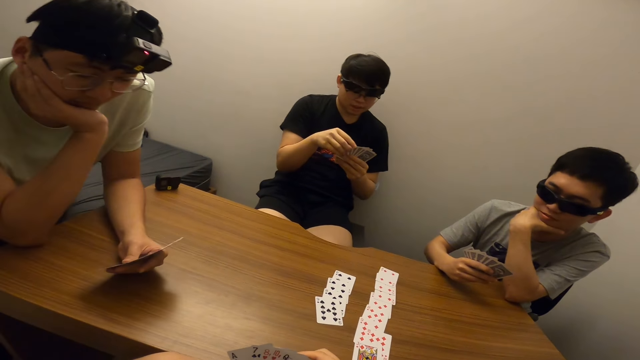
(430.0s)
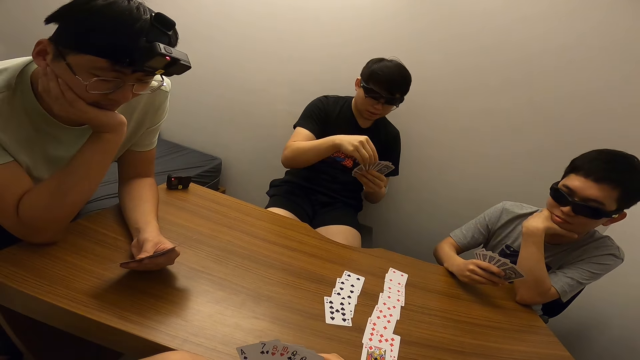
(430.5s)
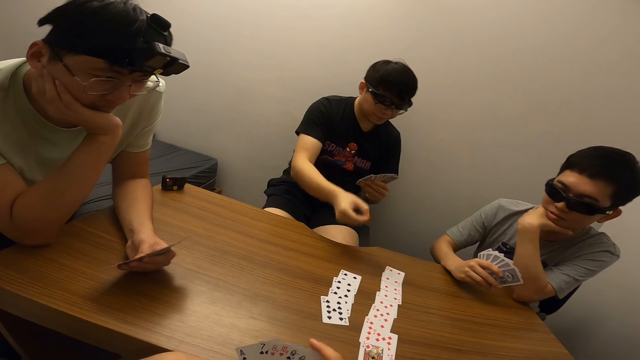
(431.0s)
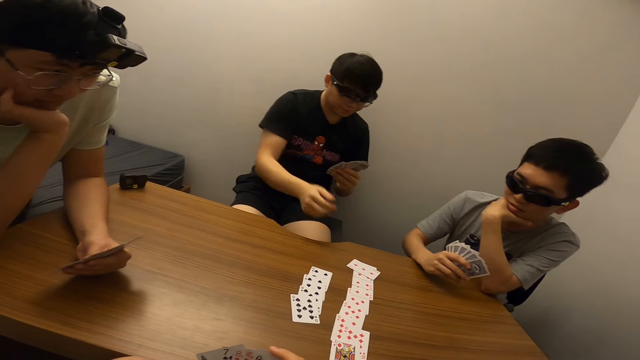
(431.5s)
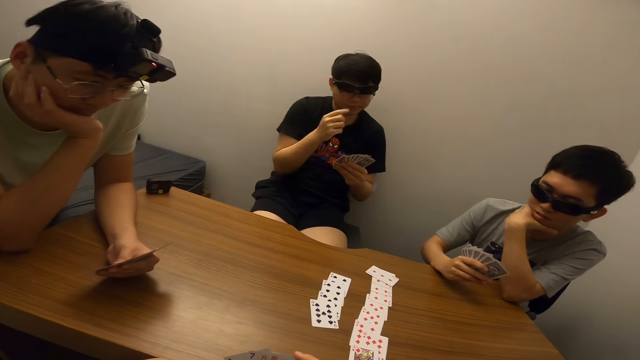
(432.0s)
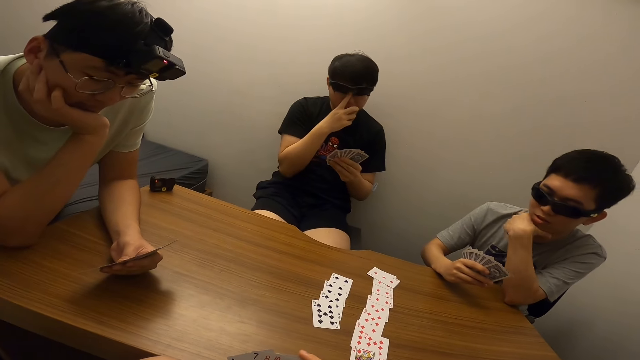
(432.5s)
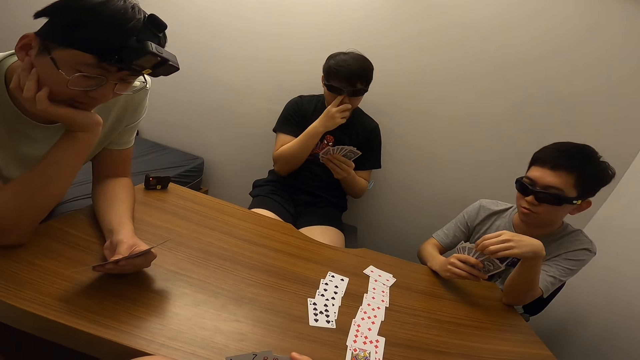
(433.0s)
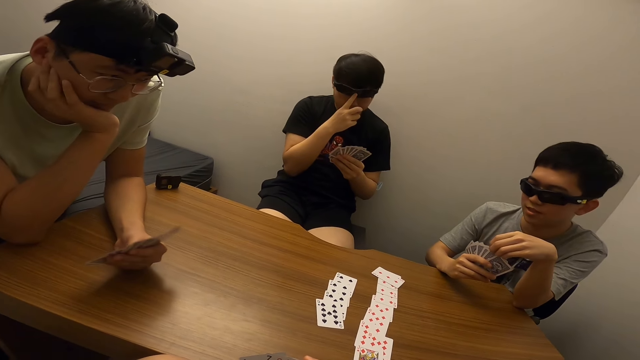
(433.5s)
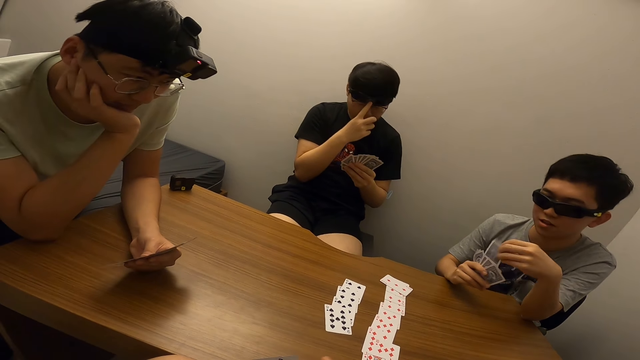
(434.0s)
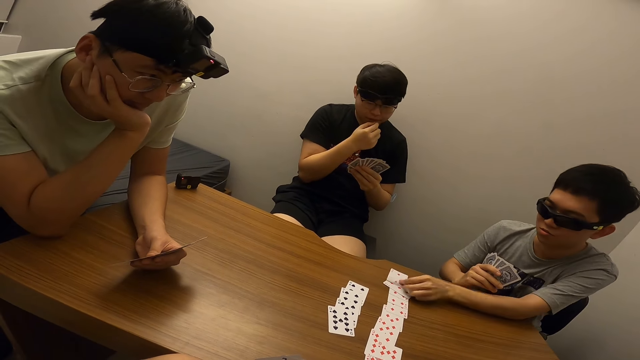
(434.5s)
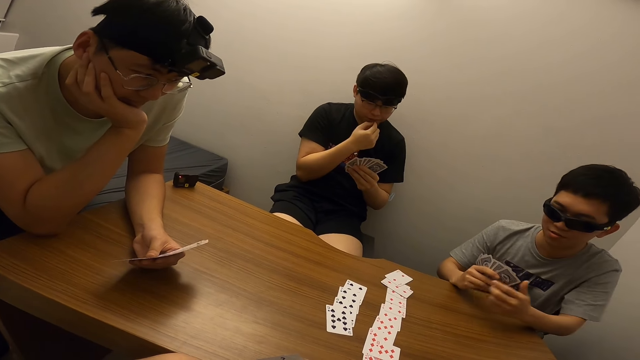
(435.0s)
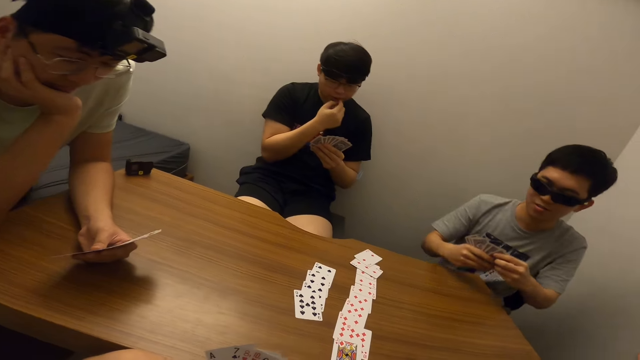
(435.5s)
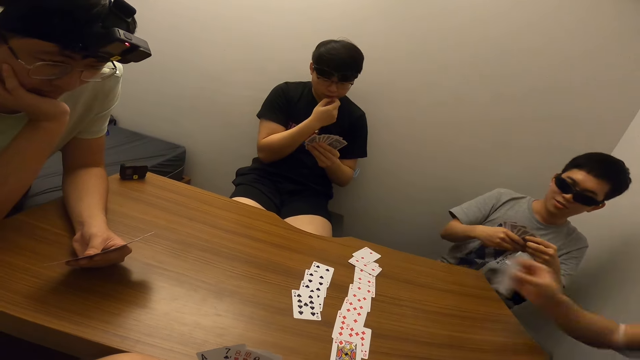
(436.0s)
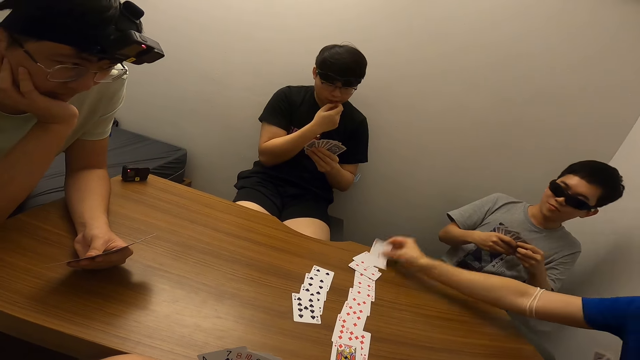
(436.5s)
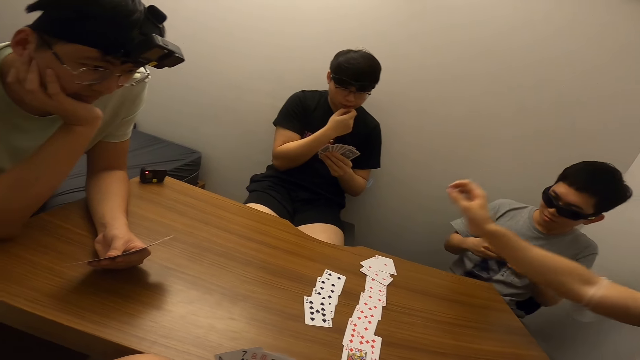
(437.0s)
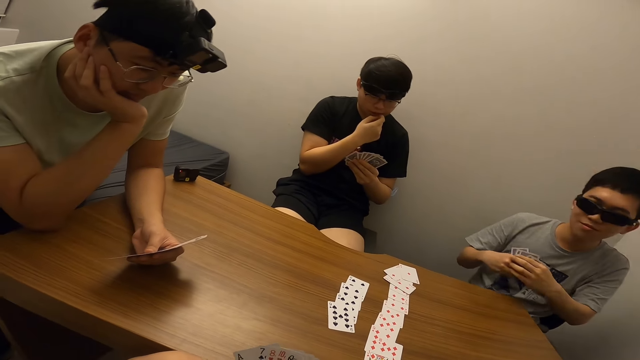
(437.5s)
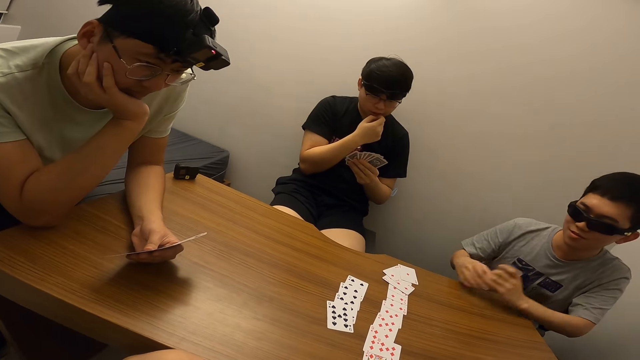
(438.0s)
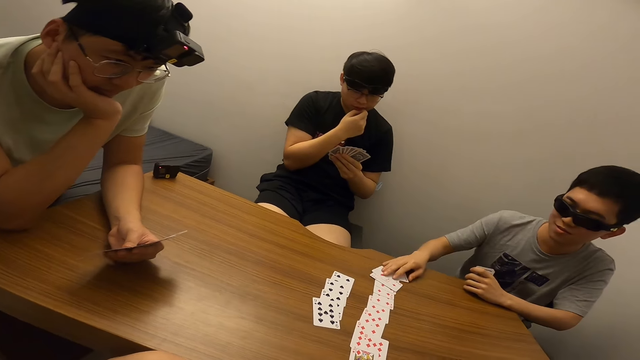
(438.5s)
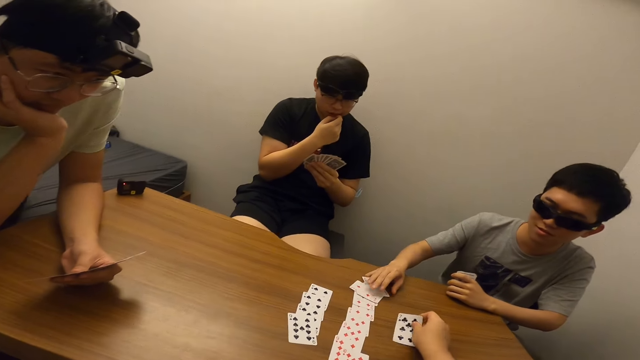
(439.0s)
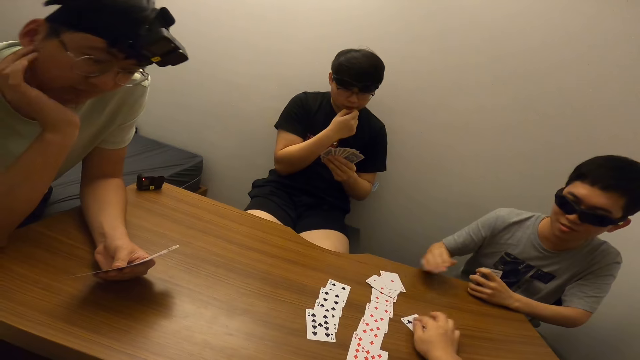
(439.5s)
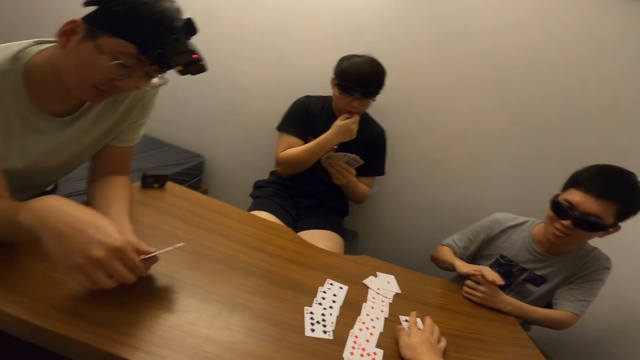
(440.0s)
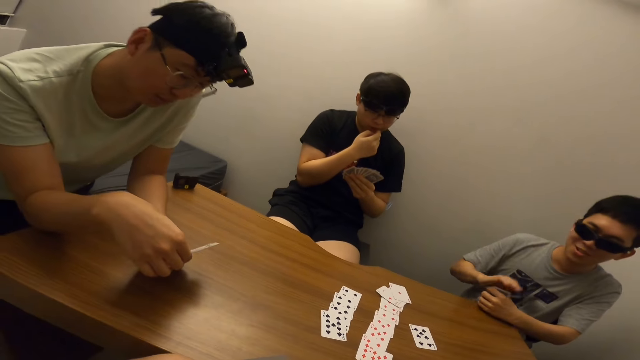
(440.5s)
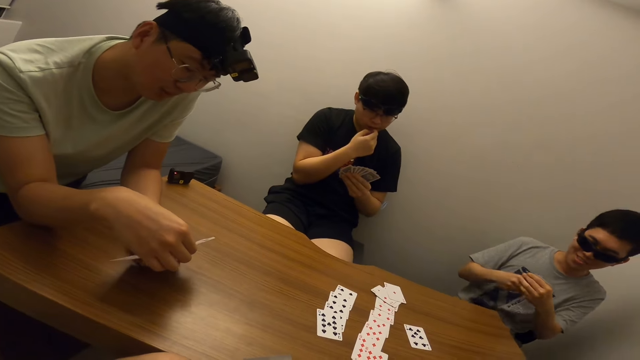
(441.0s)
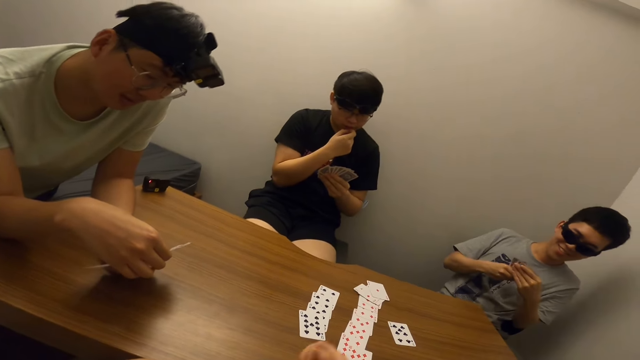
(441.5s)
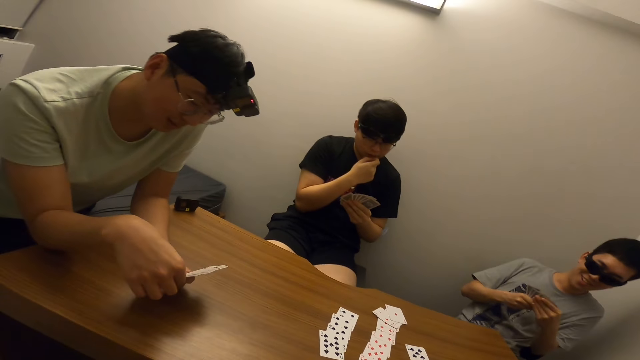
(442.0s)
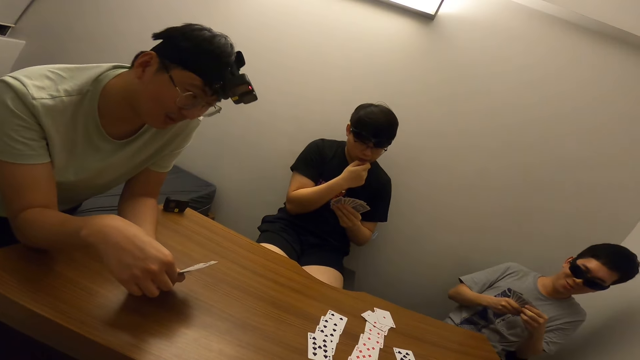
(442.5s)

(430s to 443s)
A man rests his hand on his chin. Another man places the card in his right hand on the table. The second man touches his face with his right hand and adjusts his shades with his finger. A third man places the card in his left hand on the table and withdraws his hand from the table. The first man places the card in his left hand on the table. The third man pushes the cards towards the table and touches the card on the table with his right hand. The camera wearer places the card in his right hand on the table. The third man withdraws his hand from the cards and hits his right hand on the cards in his left hand.

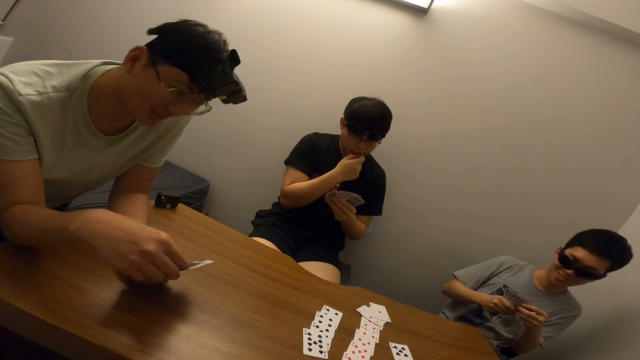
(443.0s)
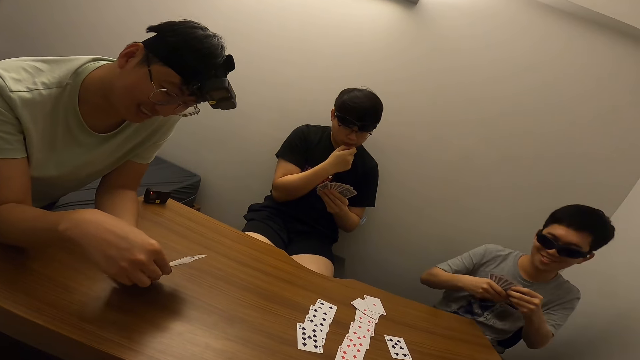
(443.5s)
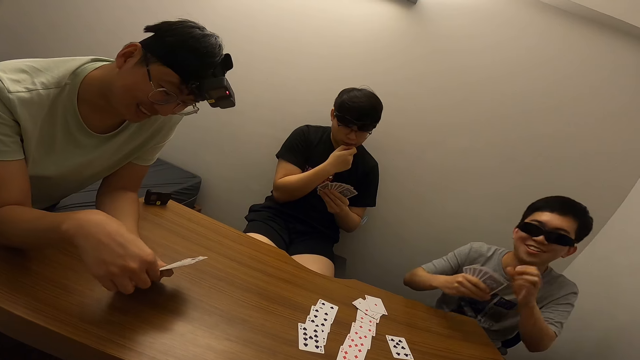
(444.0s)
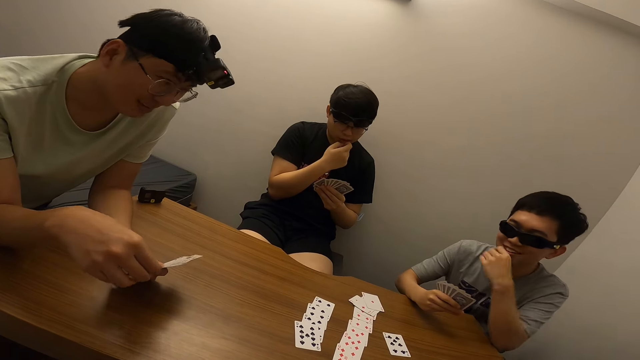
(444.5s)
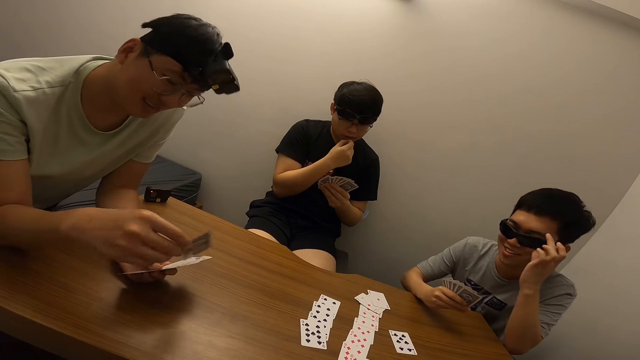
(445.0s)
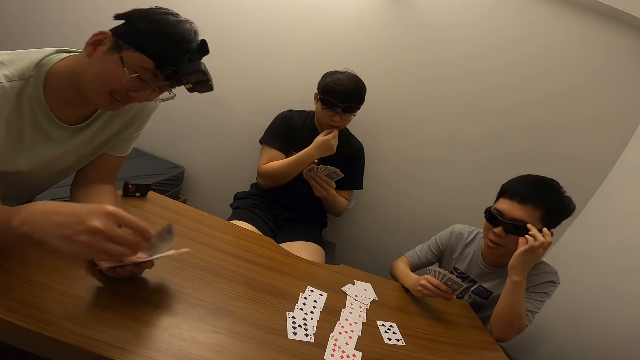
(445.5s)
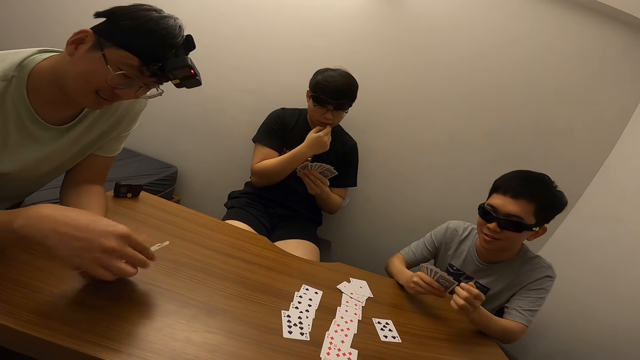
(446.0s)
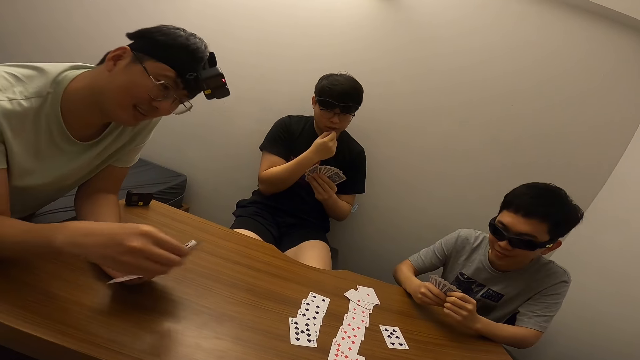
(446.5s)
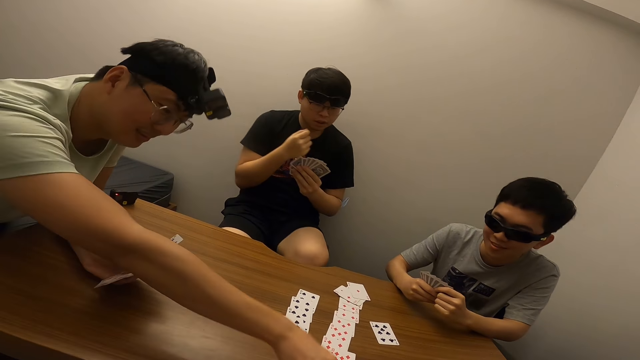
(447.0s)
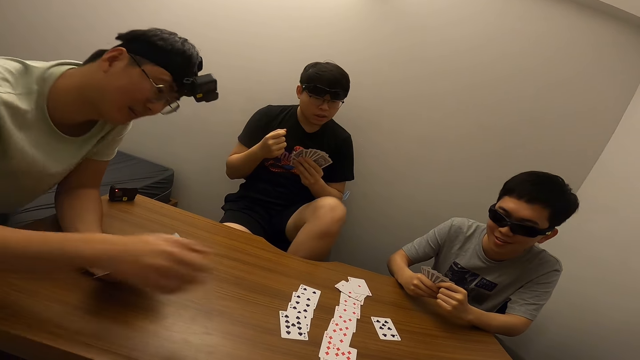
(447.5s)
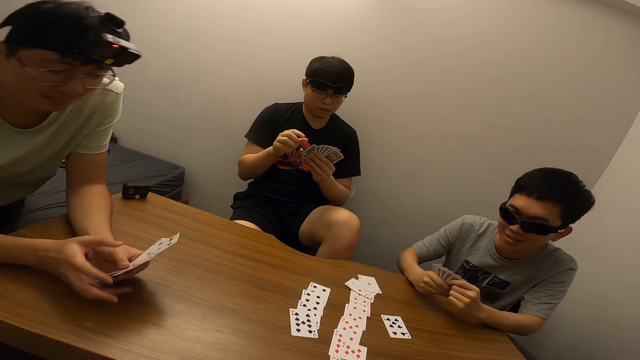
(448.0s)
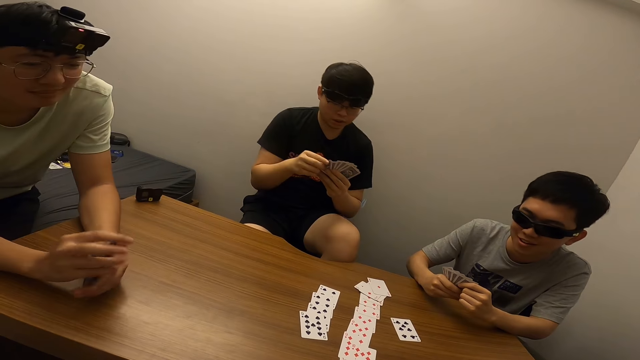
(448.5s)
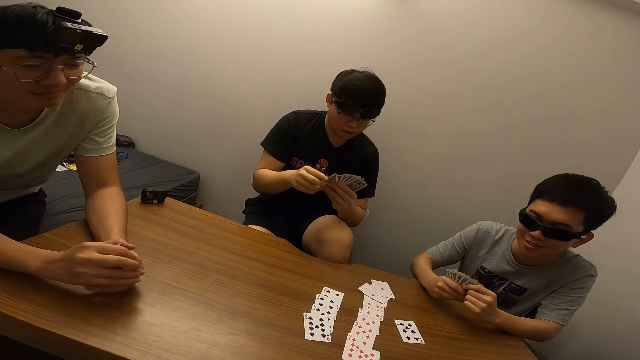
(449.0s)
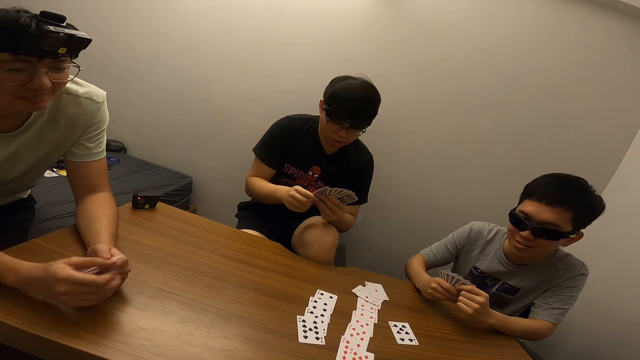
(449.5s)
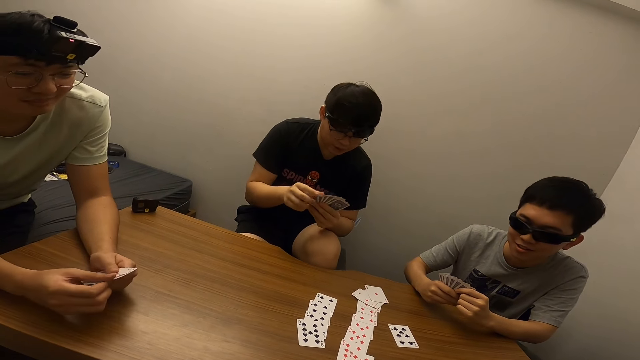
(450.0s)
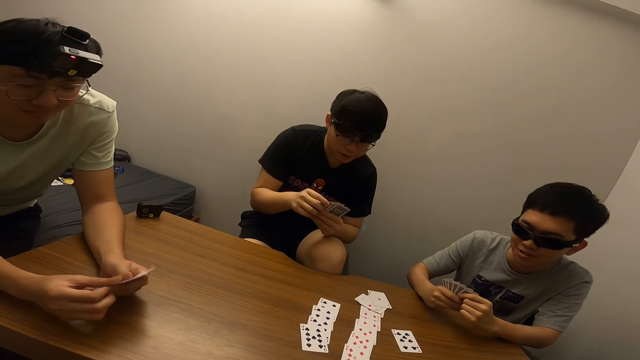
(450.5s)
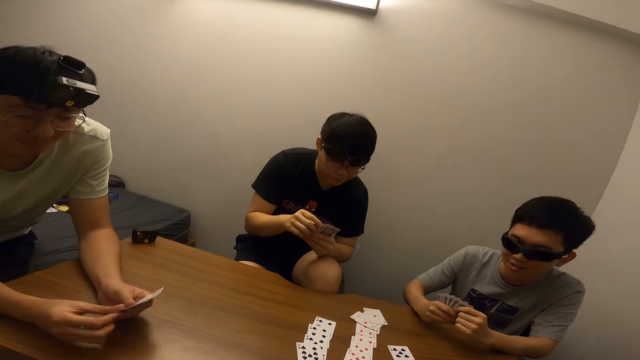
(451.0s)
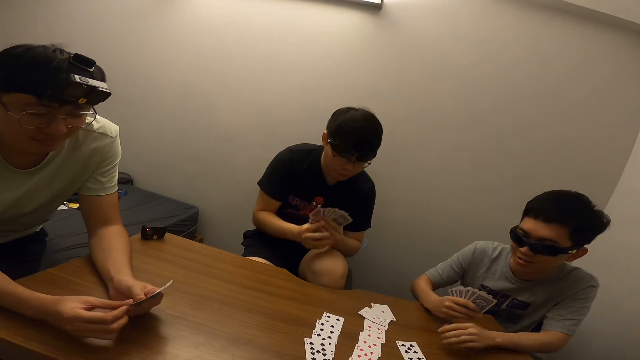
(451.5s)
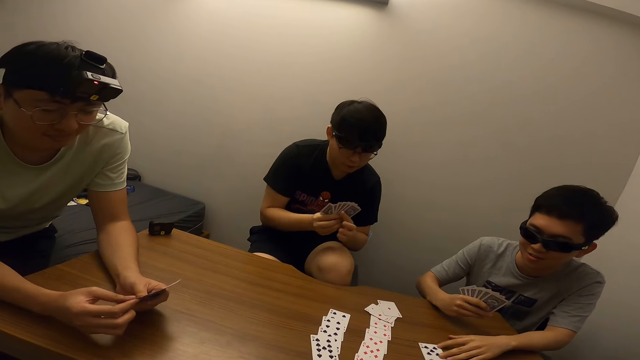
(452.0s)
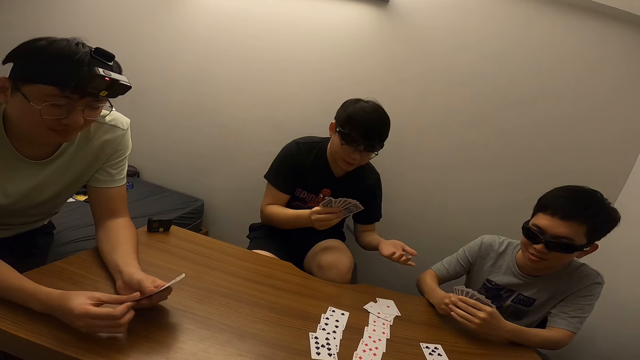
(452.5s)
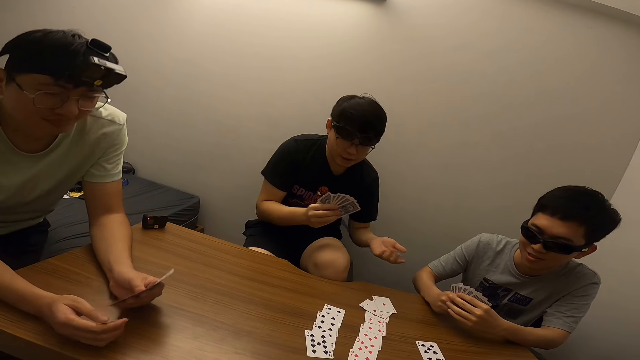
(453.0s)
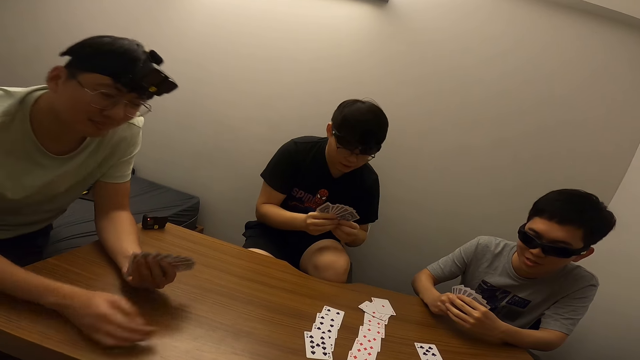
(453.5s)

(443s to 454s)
A man adjusts his eyeglass with his left hand. Another man places the card in his right hand on the table. The first man withdraws his hand from the table. A third man stretches his hands towards the first man.
